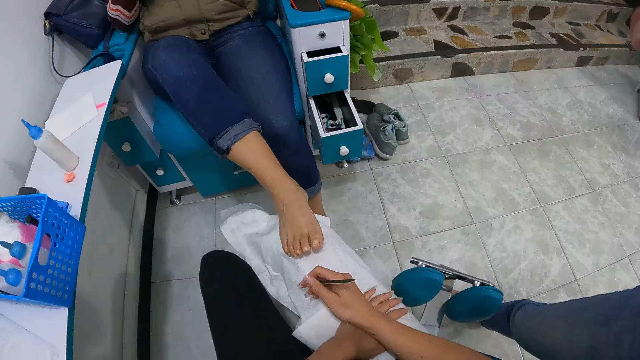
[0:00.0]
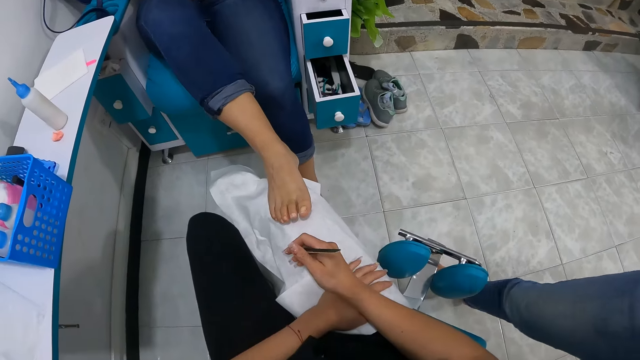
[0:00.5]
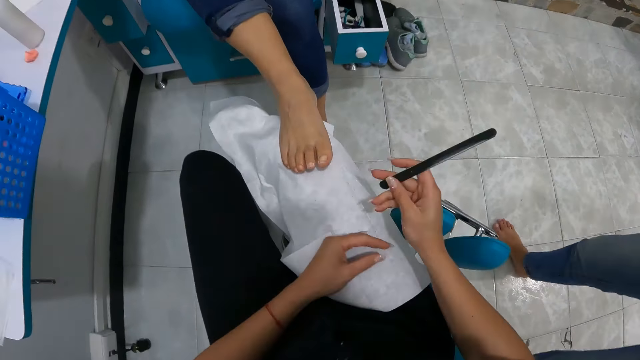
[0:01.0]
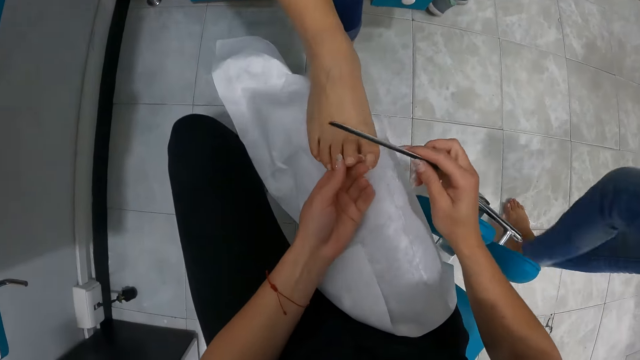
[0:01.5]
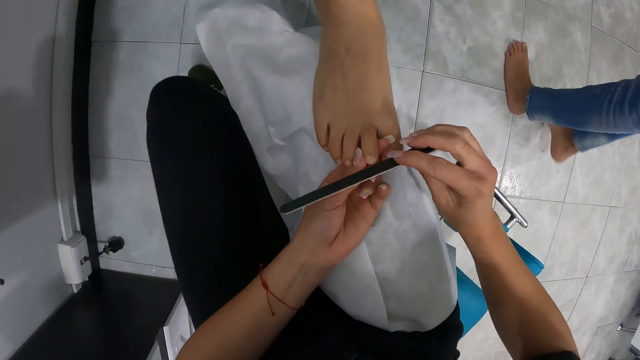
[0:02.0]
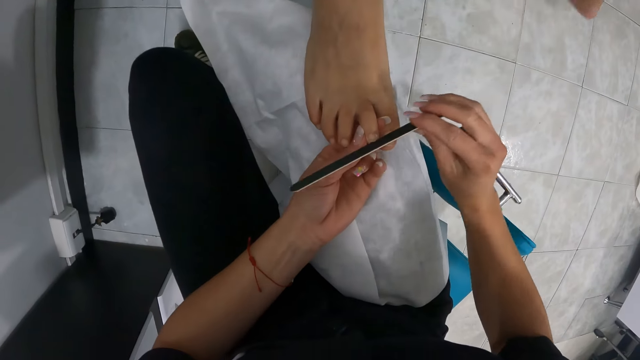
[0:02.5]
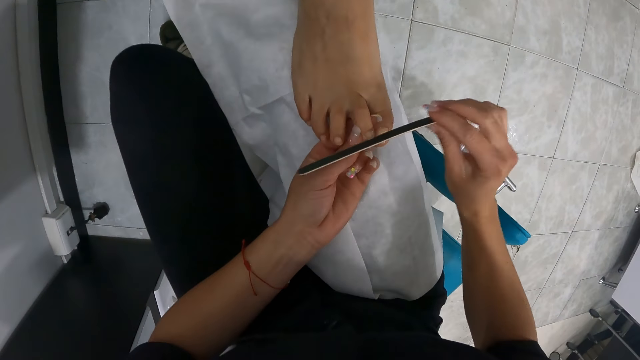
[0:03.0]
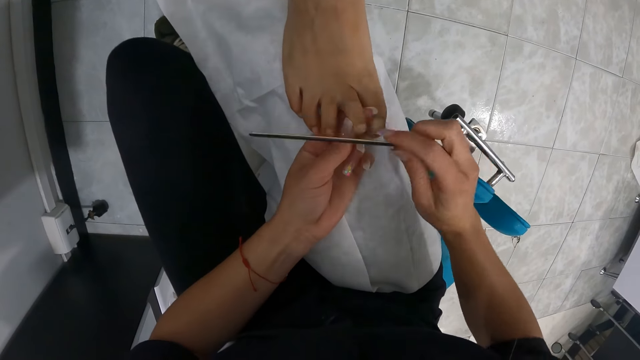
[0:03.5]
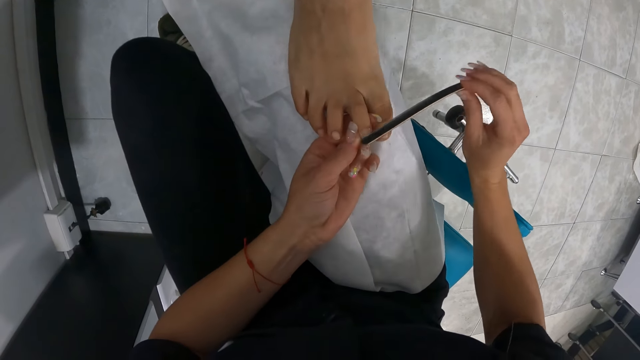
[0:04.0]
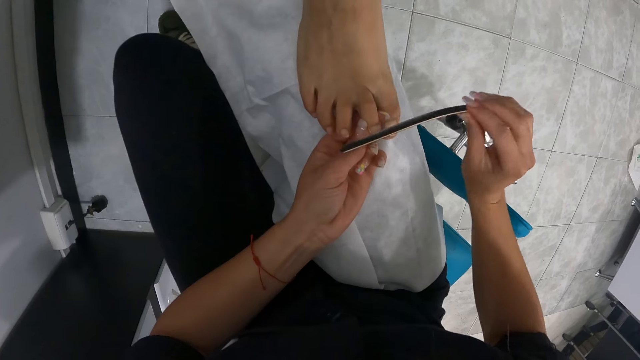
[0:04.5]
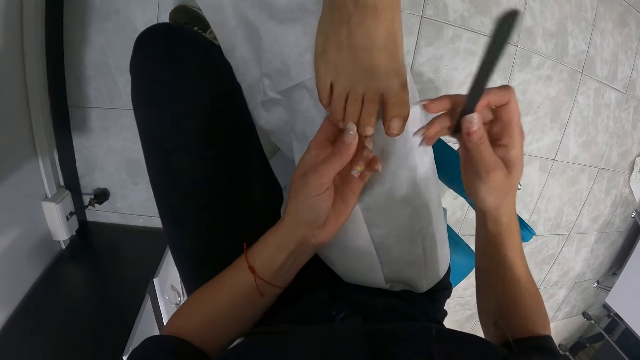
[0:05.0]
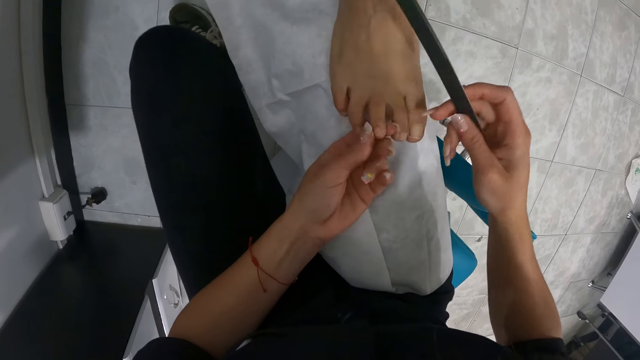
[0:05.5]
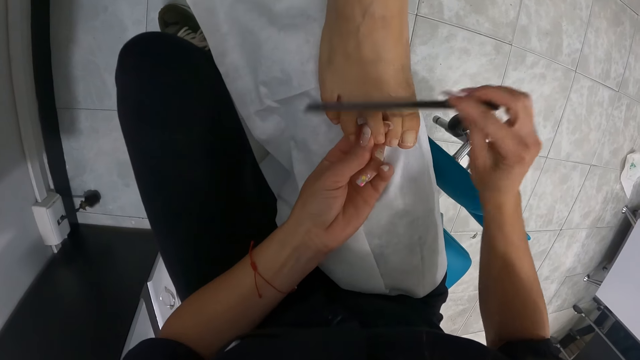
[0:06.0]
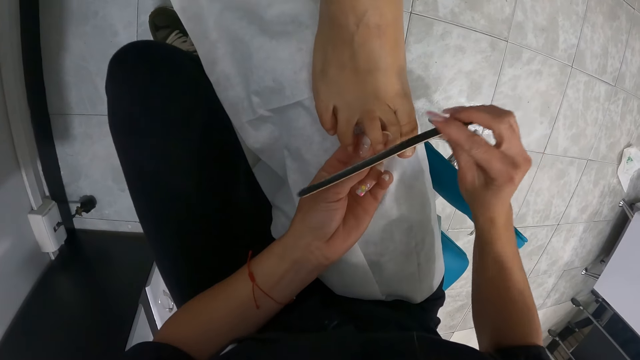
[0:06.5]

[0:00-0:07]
A woman places her right leg on the paper on the camera wearer's right leg. The camera wearer places both hands on the white paper on her right leg. She holds a nail filer with her right hand. She holds the woman's right leg with her left hand. She files the woman's right leg nails with the nail filer in her right hand.

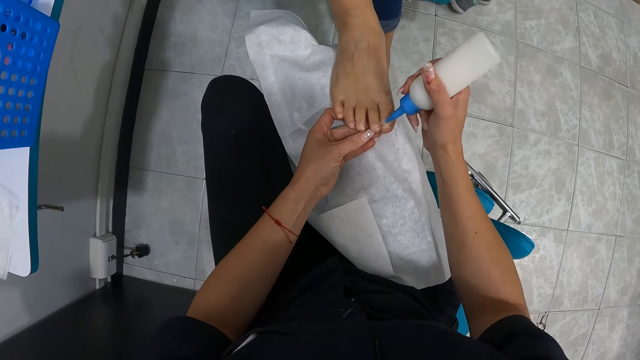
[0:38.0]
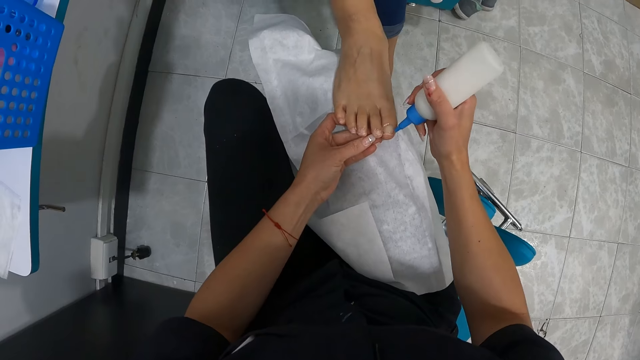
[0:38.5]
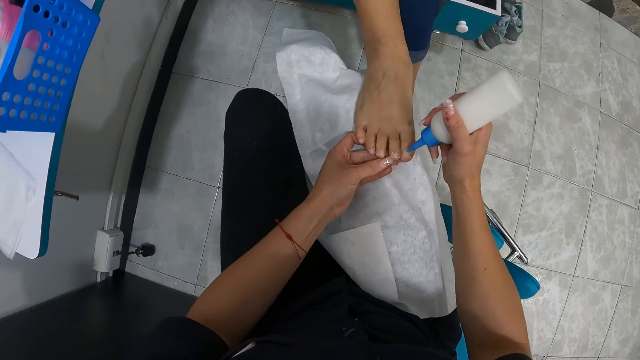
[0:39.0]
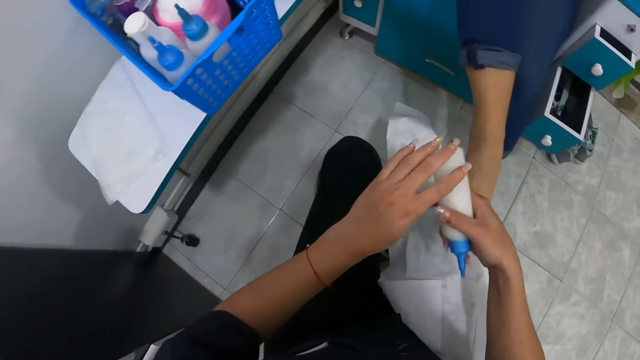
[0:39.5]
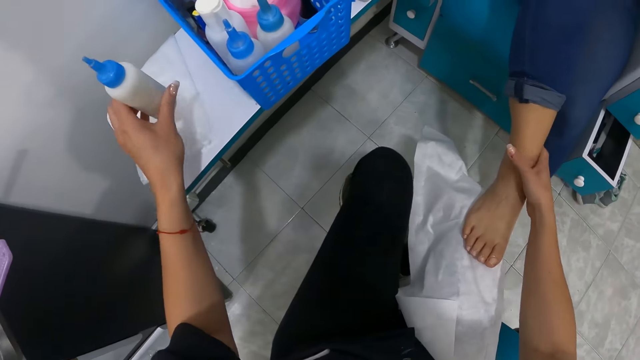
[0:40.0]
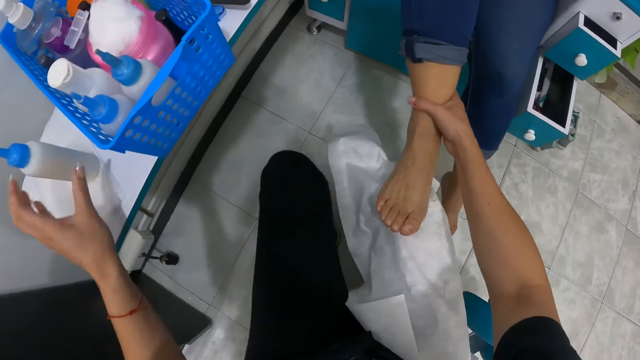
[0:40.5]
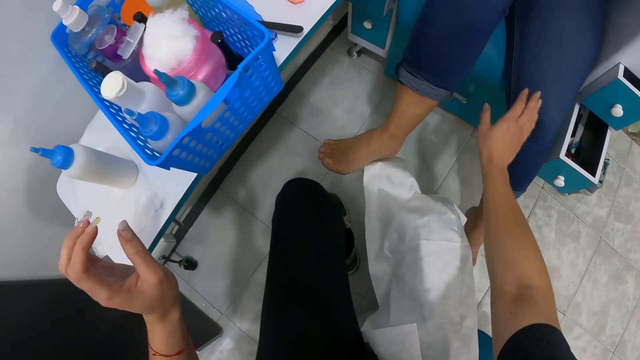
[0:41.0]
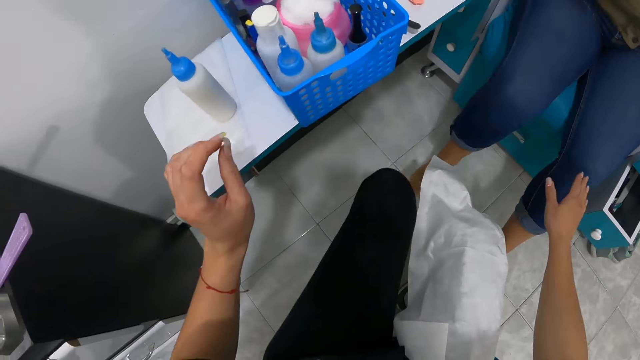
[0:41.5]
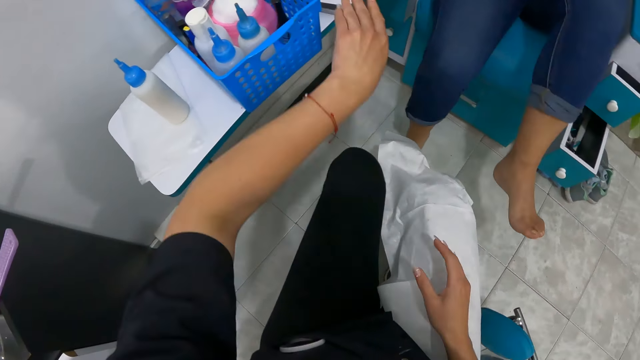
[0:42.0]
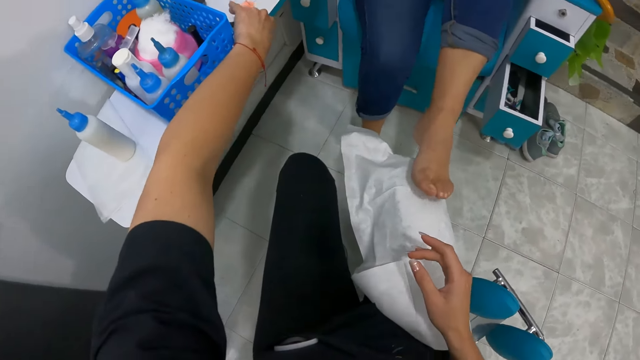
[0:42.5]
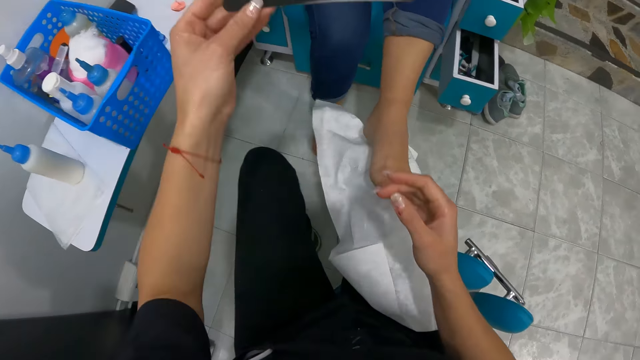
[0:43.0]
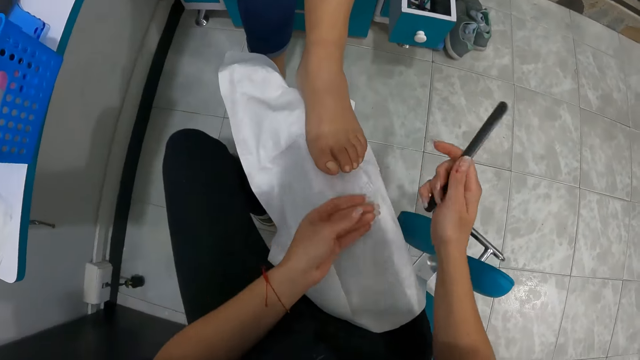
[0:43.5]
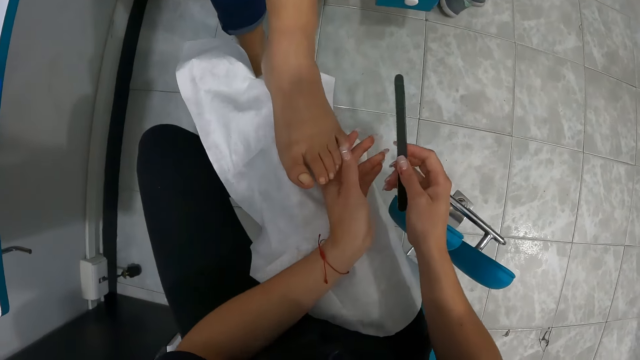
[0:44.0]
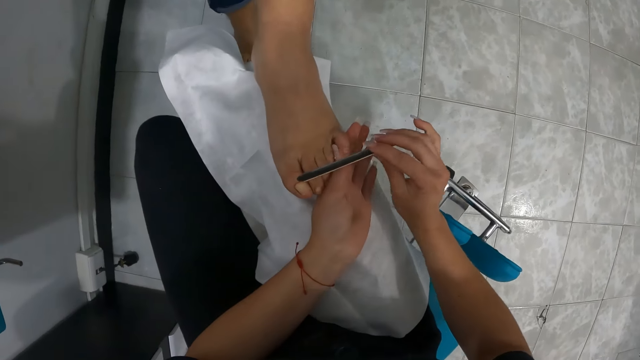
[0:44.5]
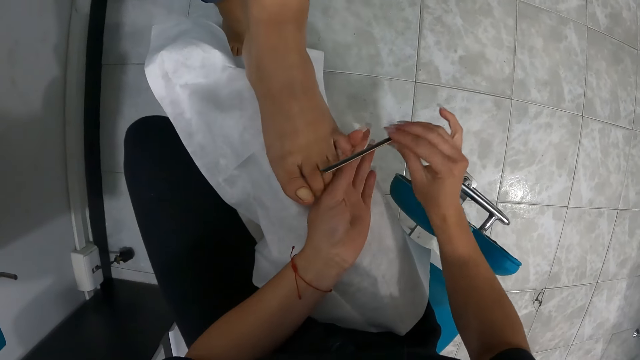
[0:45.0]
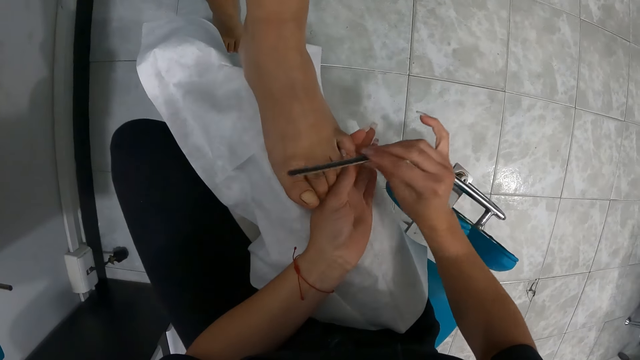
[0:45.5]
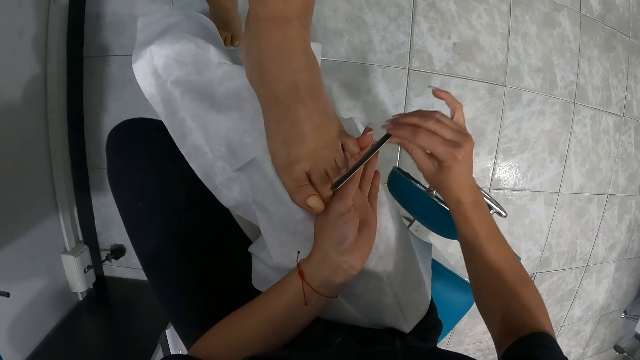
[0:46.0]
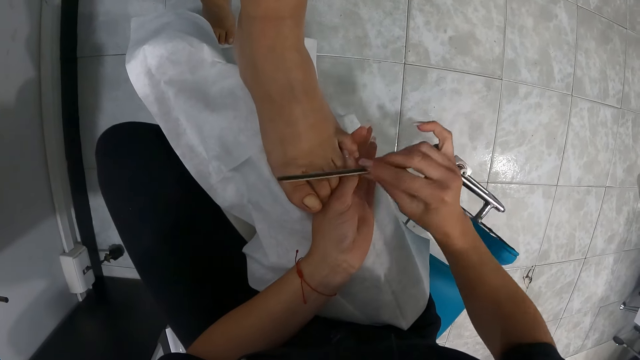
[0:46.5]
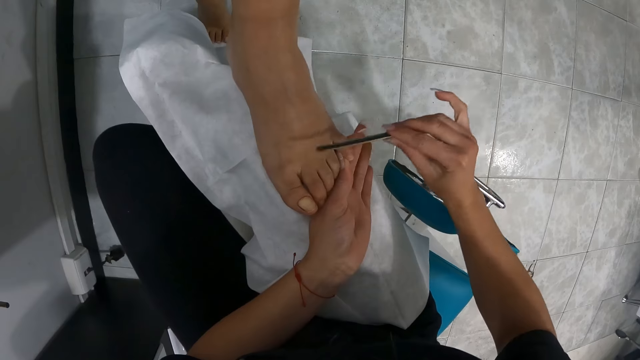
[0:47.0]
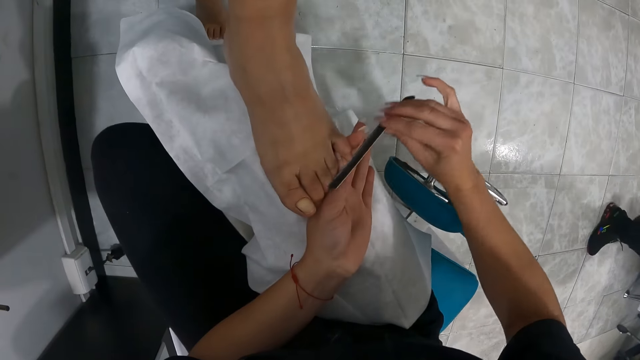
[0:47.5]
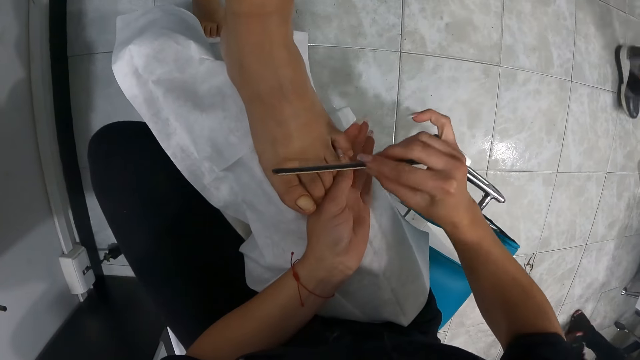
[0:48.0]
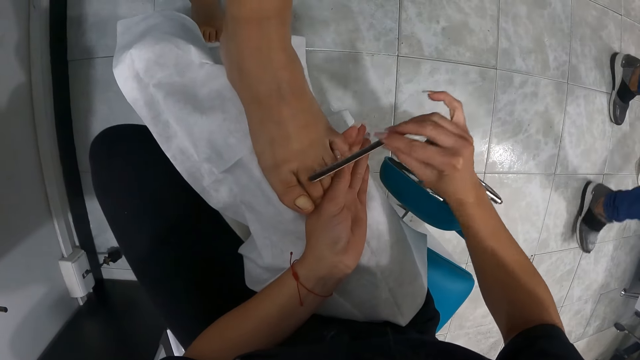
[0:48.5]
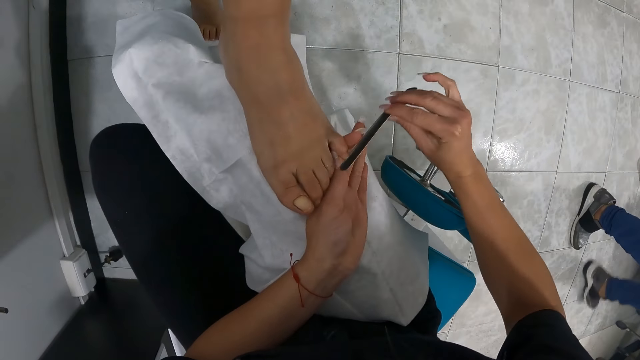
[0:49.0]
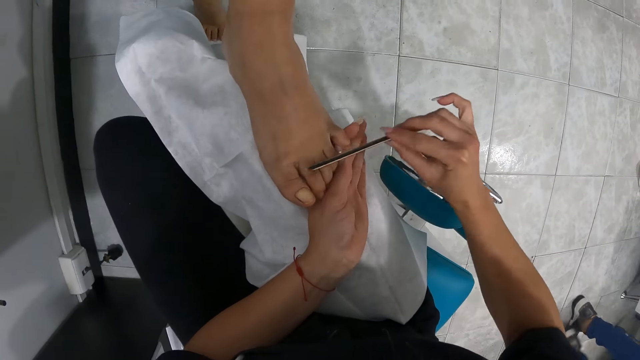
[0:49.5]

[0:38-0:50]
The camera wearer passes the bottle of nail cleanser from her right hand to her left hand. She drops the bottle of nail cleanser on the chair with her left hand. She gently removes the woman's right leg from the white paper on her right leg. She holds the leg of the woman. The woman moves her leg. The camera wearer picks the nail filer from the chair with her left hand. The woman places her left leg on the paper on the camera wearer's right leg. The camera wearer passes the nail filer from her left hand to her right hand. She holds the woman's left leg with her left hand. She files the woman's left leg nails with the nail filer in her right hand.
